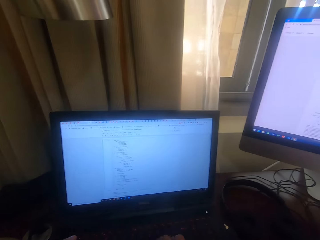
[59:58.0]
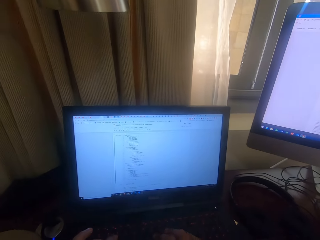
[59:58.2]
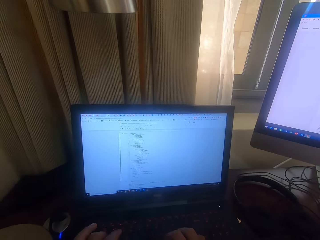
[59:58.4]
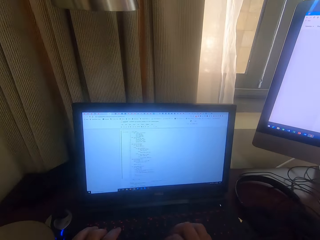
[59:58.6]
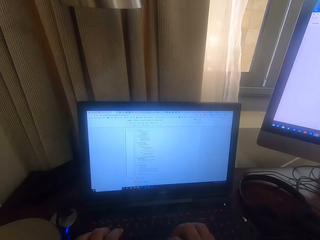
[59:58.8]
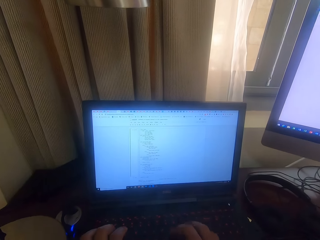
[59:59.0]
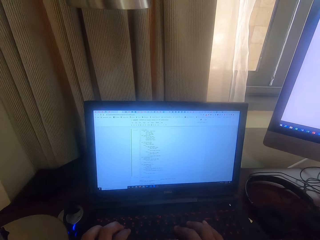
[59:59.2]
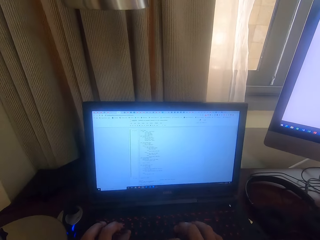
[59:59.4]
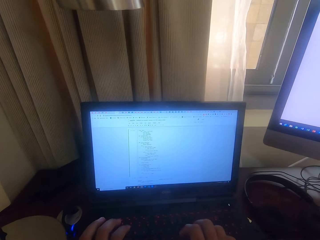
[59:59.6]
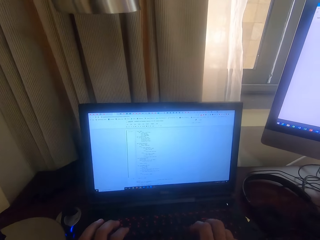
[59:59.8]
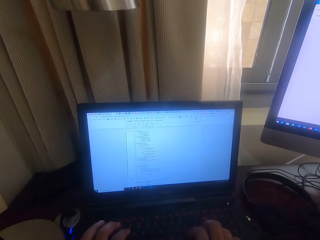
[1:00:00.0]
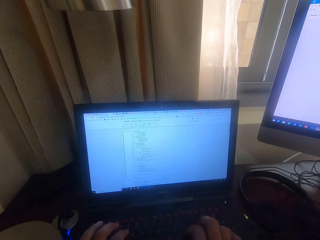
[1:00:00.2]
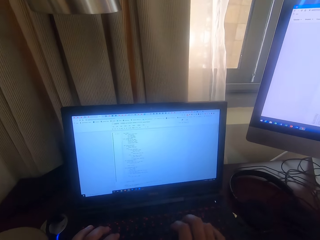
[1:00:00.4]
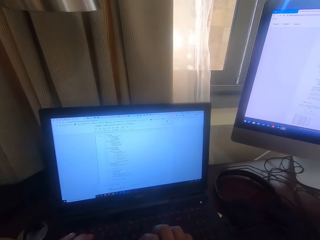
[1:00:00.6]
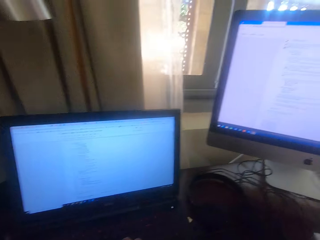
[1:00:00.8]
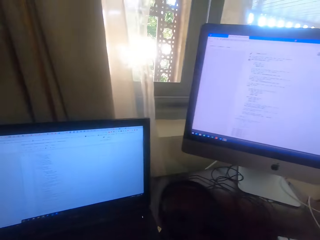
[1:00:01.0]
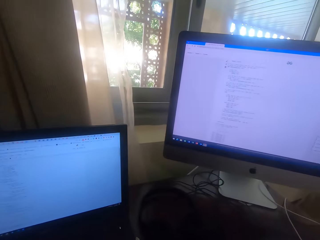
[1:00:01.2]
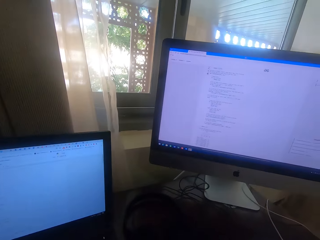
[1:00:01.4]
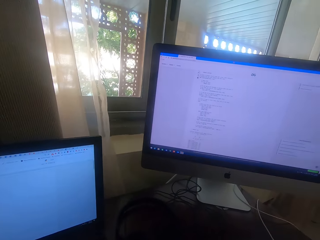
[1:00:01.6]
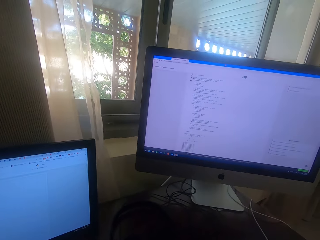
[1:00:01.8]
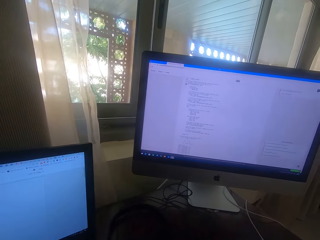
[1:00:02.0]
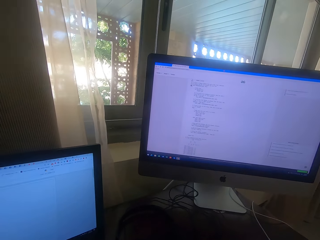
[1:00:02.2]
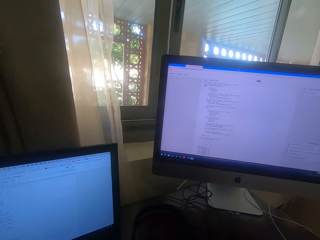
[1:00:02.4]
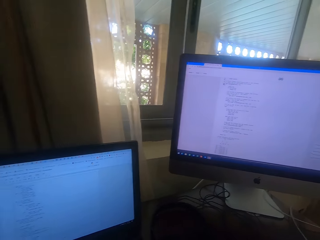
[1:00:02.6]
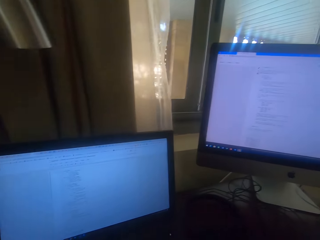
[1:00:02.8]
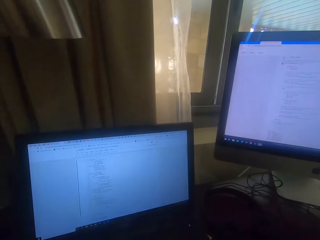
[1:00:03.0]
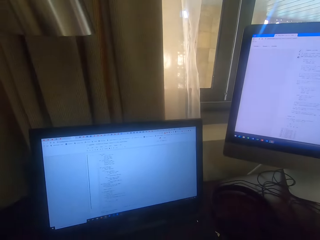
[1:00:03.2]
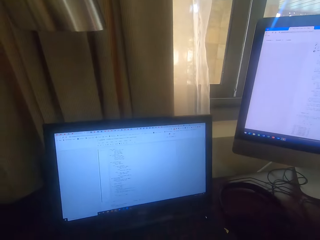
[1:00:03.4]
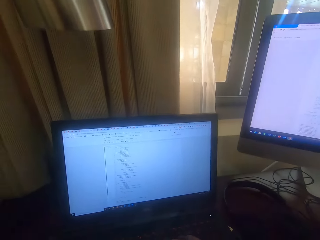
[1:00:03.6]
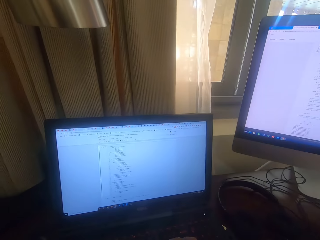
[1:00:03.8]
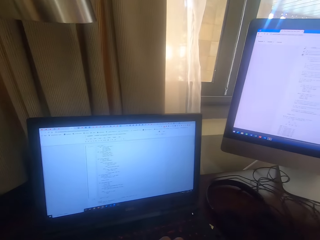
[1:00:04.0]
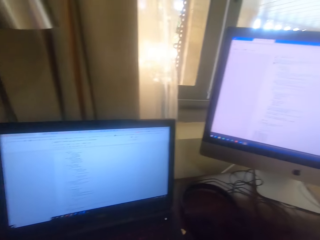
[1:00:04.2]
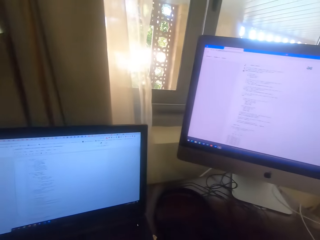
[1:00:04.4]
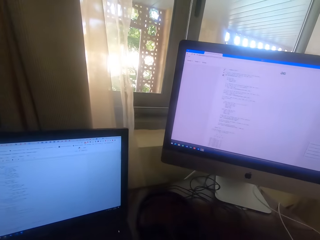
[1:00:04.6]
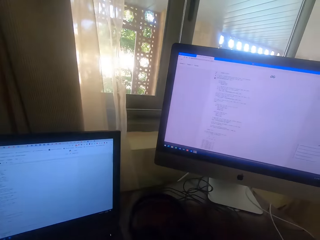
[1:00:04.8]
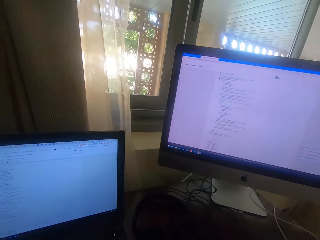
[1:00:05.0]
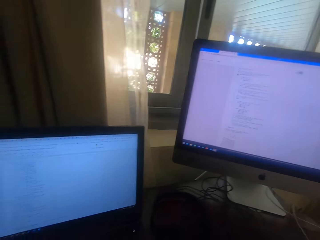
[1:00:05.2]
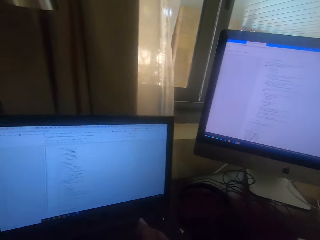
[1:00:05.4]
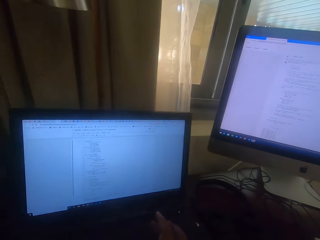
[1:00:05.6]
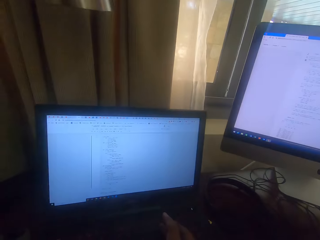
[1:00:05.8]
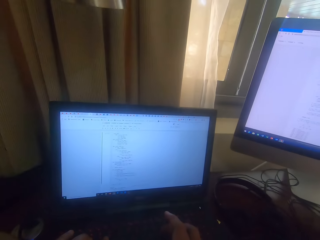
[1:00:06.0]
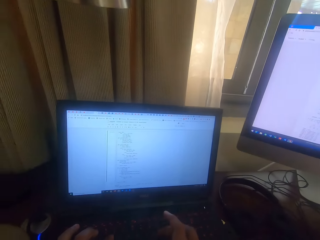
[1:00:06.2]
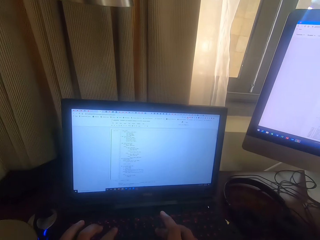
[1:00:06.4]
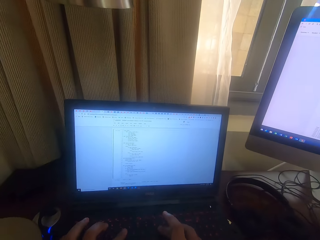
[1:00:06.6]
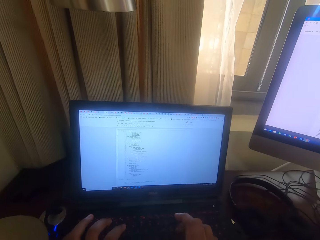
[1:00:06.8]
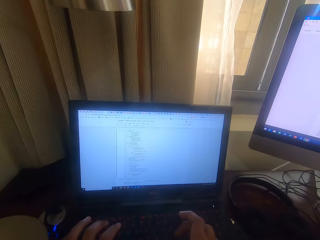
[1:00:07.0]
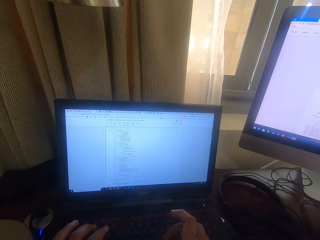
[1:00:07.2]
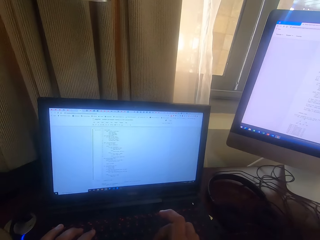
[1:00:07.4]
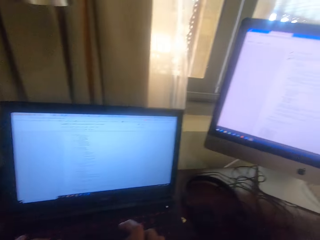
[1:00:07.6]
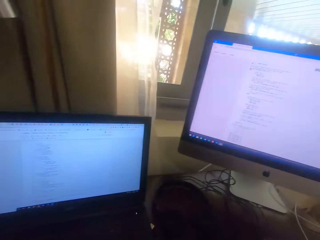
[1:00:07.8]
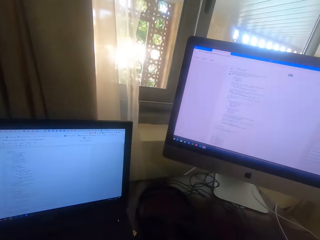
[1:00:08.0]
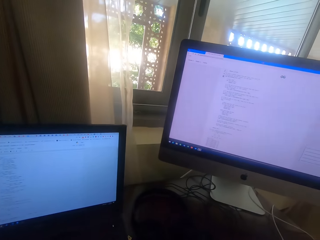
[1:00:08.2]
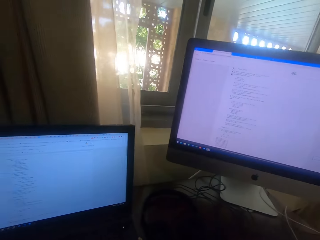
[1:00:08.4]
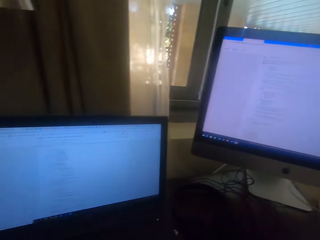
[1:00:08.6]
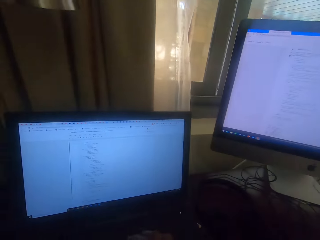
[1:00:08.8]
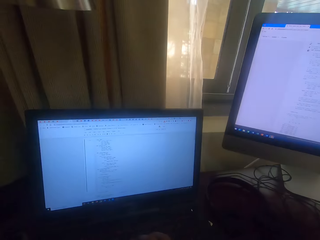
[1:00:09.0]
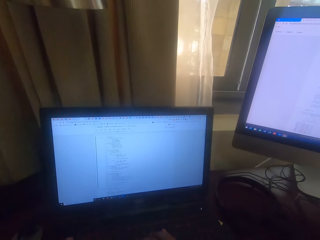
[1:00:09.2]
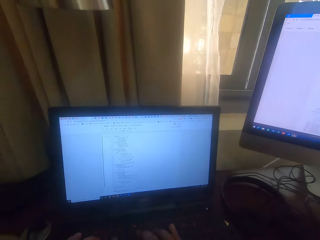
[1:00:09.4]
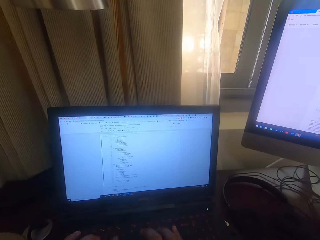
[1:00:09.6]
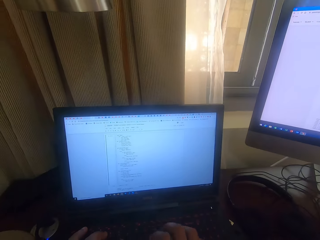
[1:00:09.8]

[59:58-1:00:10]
The camera wearer types on the keyboard. They look at the computers. They type on the keyboard.

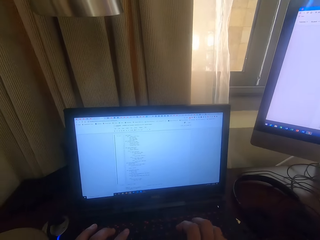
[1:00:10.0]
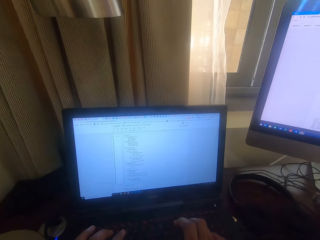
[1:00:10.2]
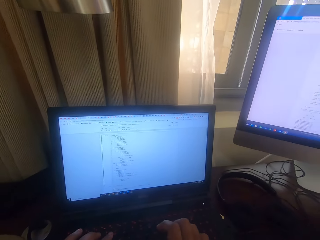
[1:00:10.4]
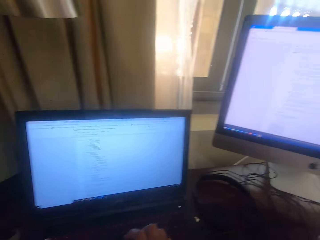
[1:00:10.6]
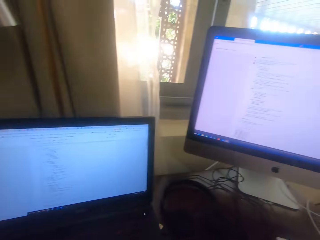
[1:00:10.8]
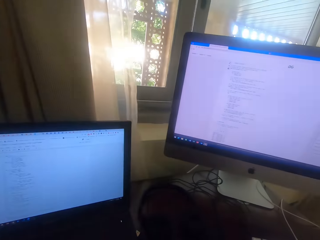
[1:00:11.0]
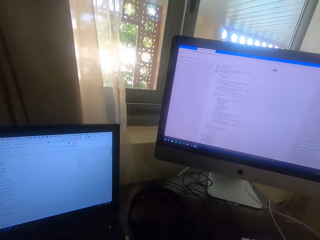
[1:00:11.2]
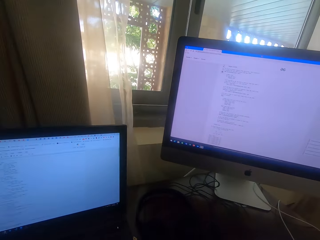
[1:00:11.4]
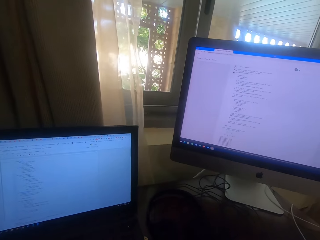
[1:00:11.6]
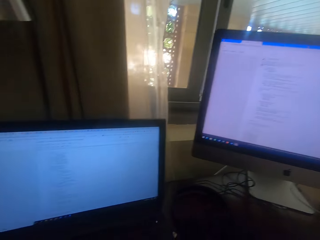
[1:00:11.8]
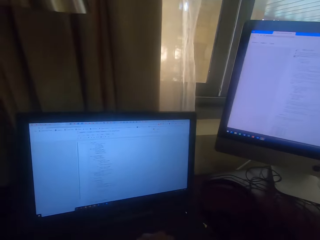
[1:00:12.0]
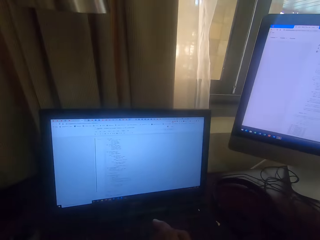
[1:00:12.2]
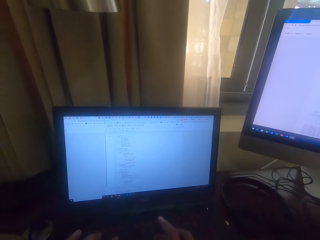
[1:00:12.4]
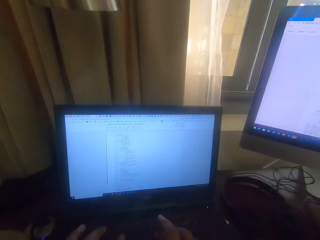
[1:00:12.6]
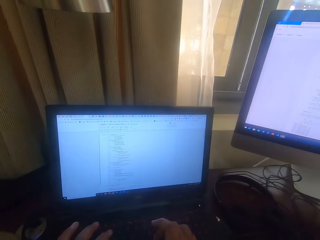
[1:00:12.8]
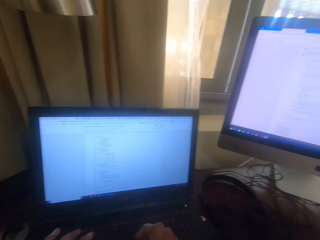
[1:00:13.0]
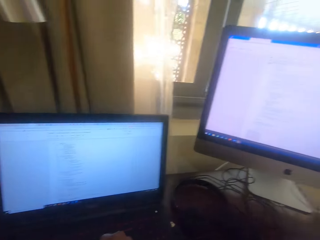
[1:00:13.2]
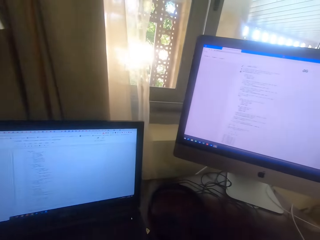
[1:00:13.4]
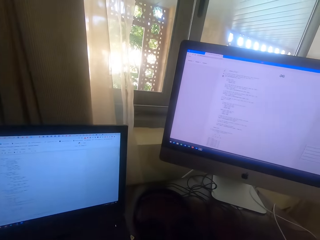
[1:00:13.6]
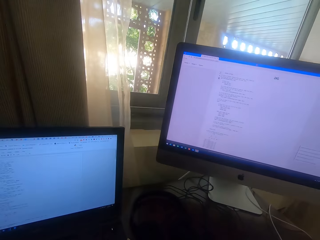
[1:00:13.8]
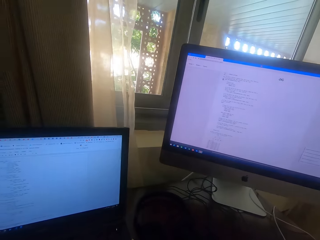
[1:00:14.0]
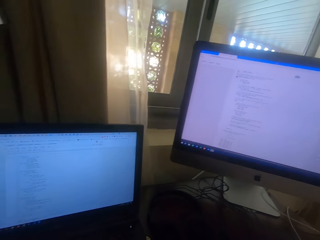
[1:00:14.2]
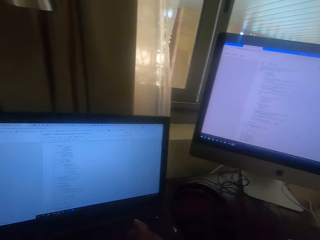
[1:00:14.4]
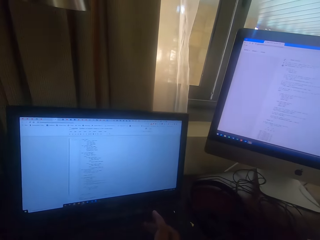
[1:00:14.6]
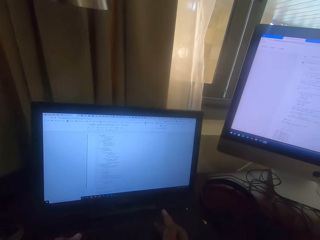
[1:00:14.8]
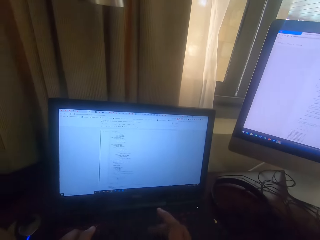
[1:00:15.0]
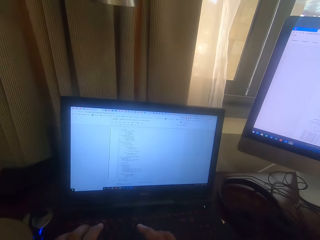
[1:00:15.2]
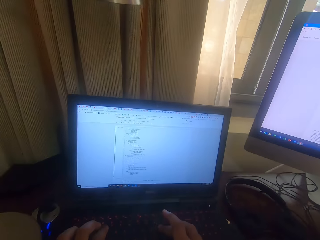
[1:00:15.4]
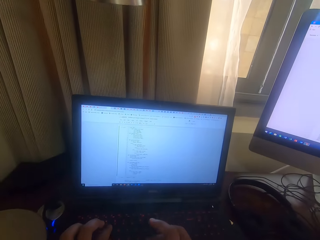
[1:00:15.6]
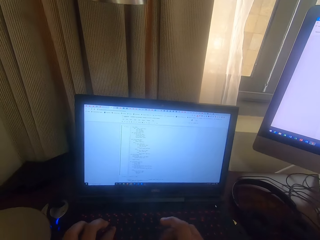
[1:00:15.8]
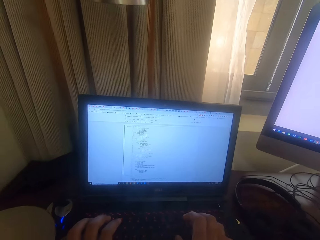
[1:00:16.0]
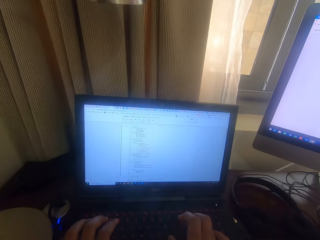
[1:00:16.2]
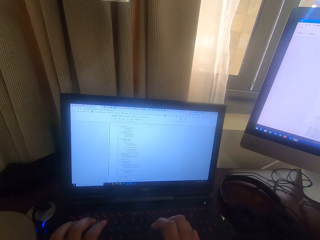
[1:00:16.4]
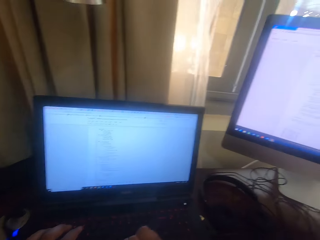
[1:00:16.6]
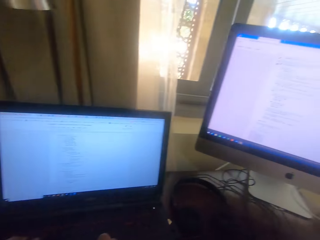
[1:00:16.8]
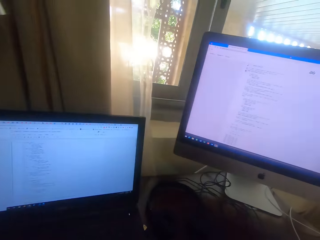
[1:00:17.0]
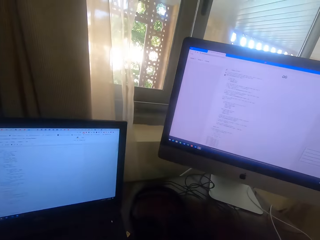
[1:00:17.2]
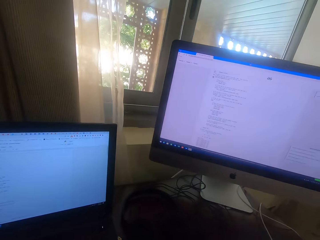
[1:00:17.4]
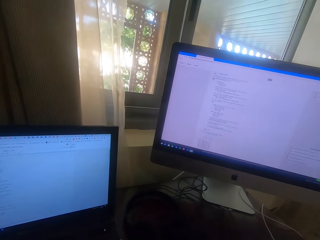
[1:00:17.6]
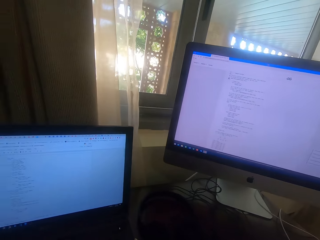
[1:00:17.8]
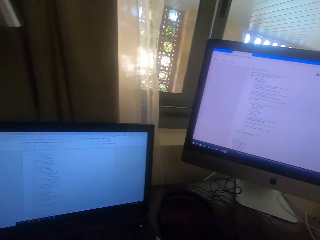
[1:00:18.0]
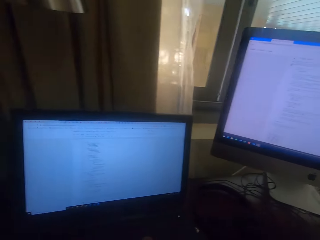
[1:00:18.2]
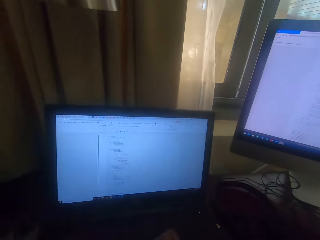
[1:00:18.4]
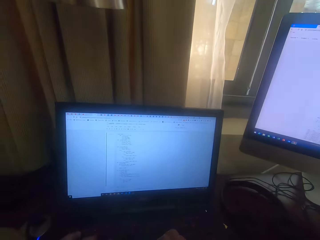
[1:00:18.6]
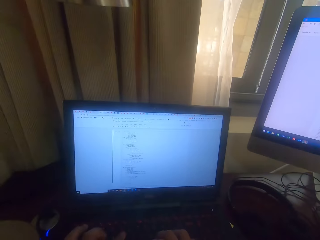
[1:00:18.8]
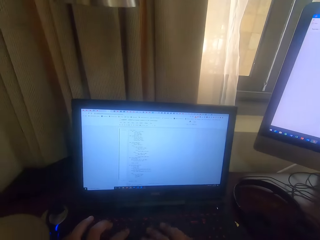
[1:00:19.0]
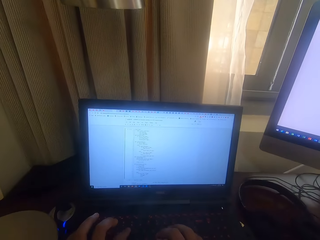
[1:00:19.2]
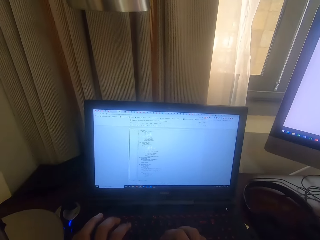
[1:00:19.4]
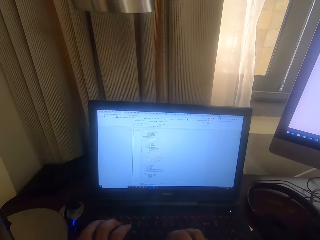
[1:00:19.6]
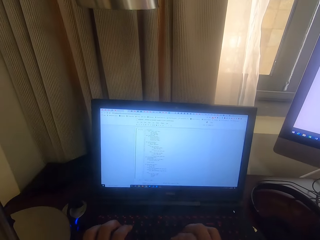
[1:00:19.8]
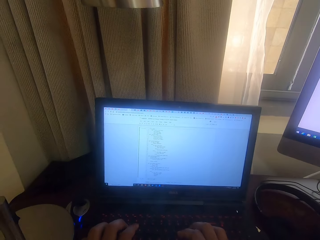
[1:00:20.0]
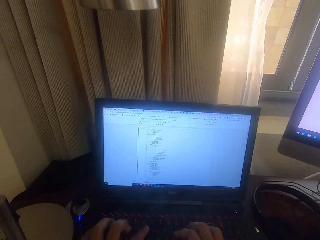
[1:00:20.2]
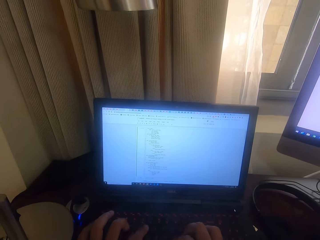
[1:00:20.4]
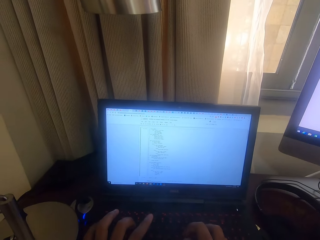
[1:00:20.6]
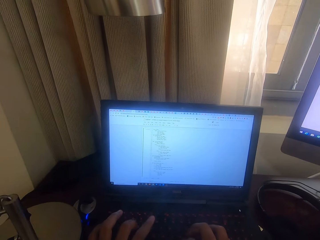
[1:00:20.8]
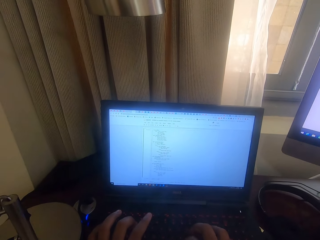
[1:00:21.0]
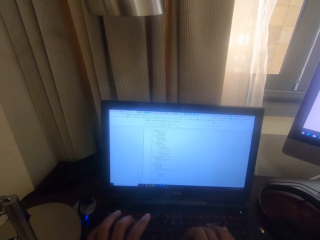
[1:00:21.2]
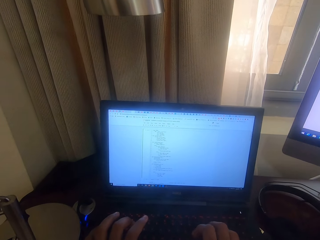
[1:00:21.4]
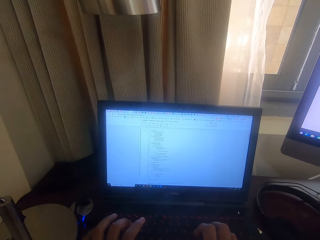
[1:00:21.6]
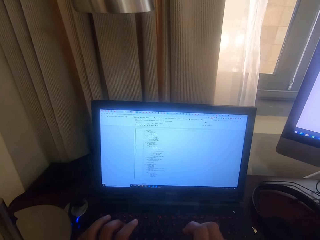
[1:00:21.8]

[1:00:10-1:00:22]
The camera wearer looks at the computers. They type on the keyboard.
